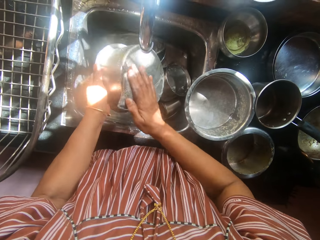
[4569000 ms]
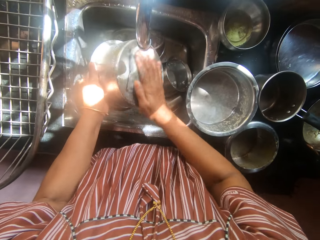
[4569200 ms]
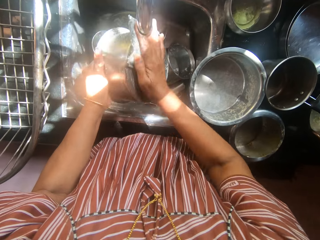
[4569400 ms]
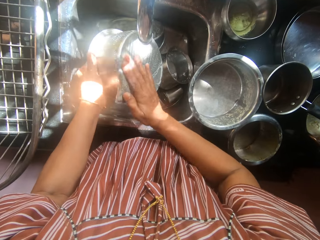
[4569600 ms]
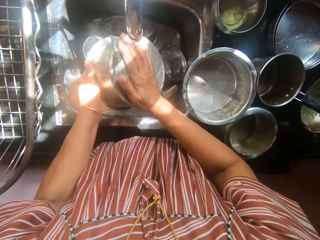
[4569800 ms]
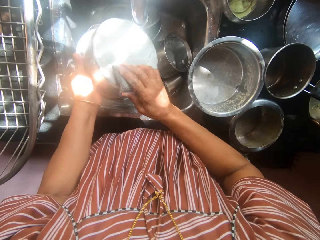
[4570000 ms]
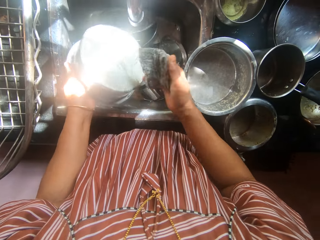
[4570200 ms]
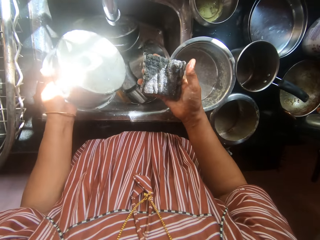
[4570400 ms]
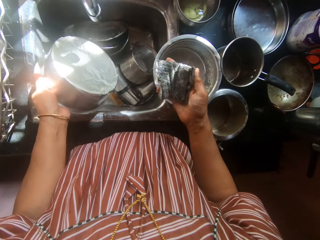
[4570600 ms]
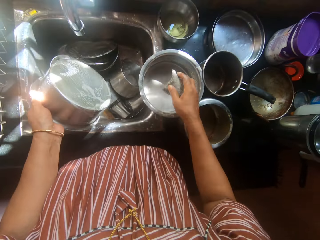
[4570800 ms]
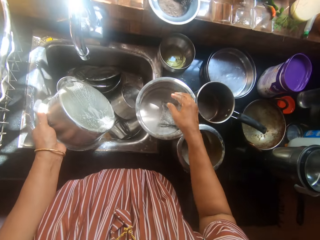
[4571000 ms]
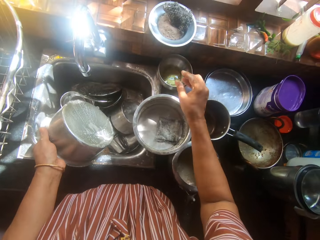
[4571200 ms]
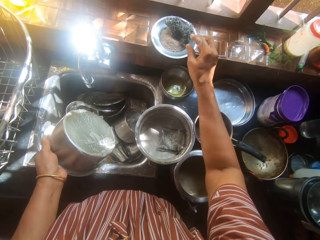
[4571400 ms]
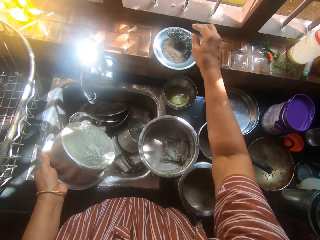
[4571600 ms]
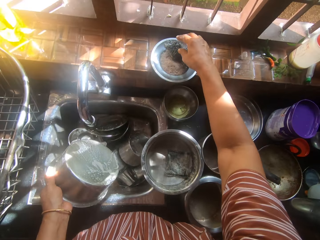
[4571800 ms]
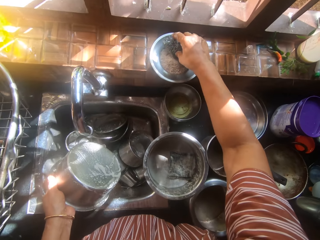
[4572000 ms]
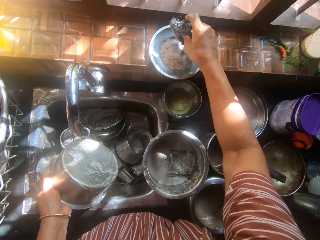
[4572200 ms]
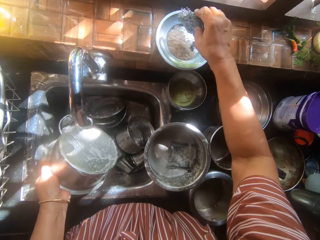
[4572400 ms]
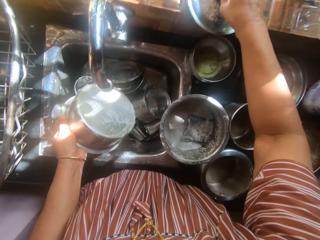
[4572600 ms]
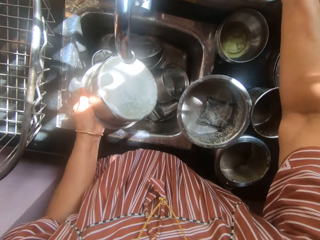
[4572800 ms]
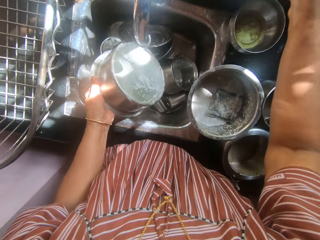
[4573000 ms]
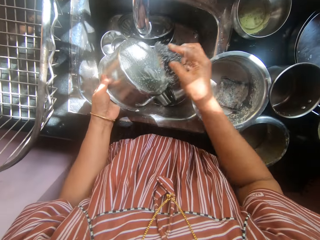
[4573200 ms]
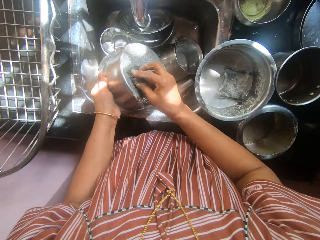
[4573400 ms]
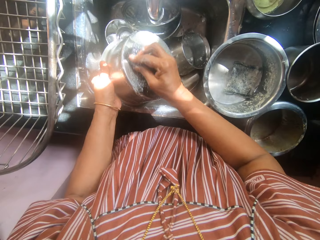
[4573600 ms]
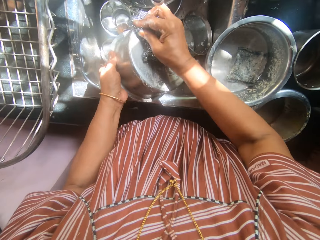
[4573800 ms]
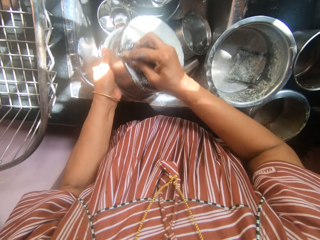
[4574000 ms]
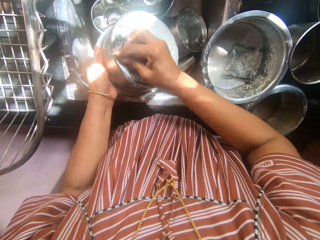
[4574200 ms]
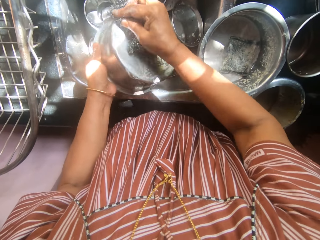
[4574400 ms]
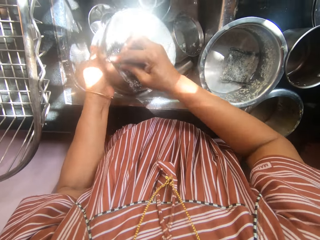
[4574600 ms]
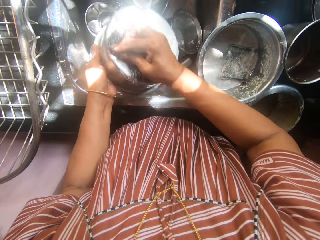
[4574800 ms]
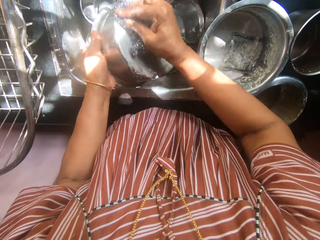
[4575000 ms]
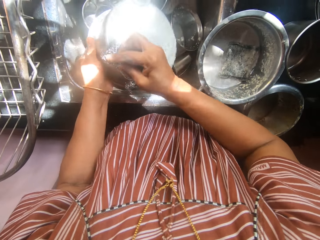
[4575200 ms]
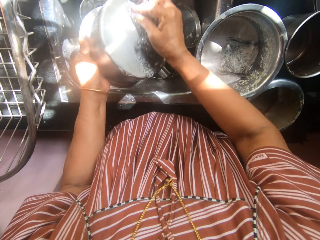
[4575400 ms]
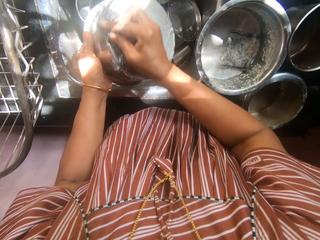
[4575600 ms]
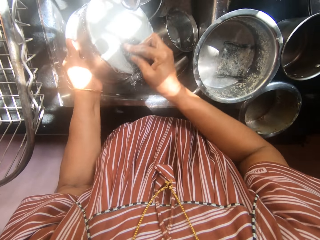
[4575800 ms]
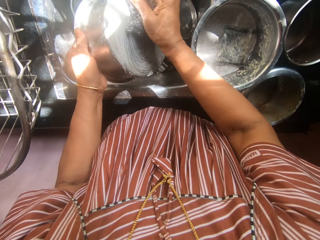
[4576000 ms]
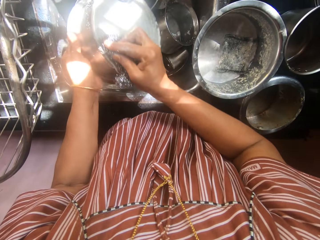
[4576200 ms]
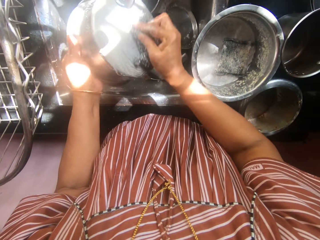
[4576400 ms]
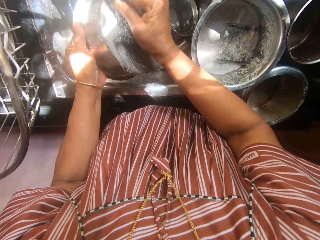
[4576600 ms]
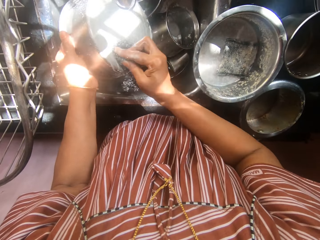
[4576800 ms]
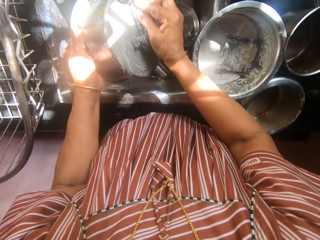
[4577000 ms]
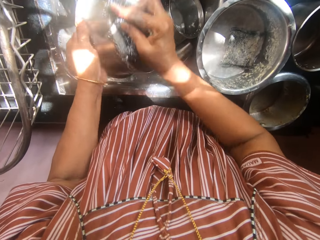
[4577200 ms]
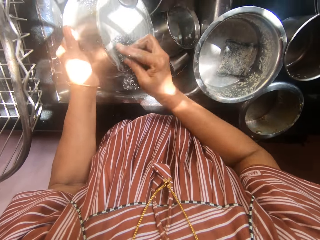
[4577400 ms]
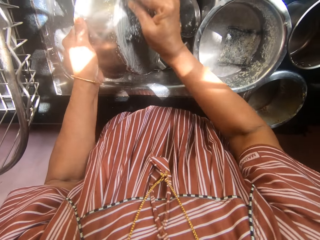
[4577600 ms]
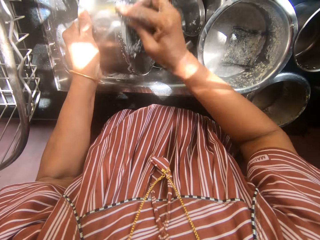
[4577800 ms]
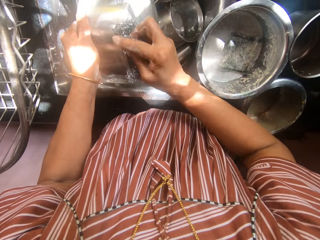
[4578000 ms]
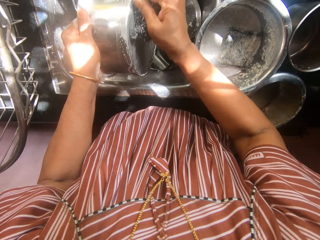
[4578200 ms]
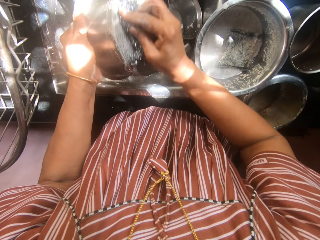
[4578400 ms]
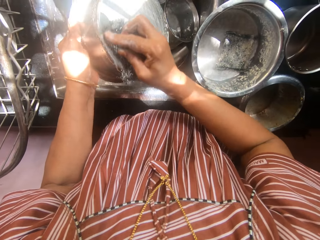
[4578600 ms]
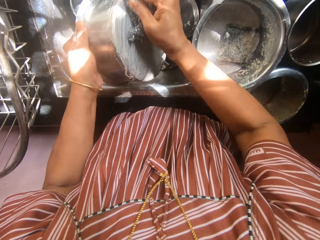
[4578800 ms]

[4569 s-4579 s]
The camera wearer drops the sponge into the third pot with her right hand. She picks an iron sponge from a window sill with her right hand. She washes the third pot with the iron sponge.

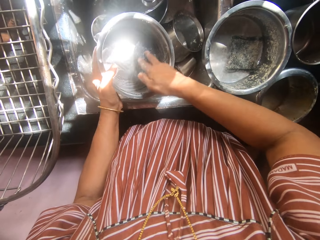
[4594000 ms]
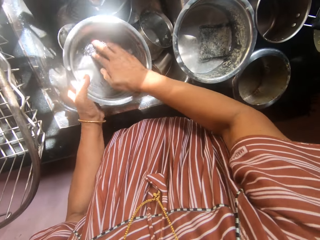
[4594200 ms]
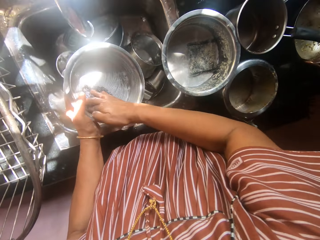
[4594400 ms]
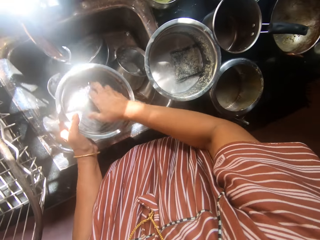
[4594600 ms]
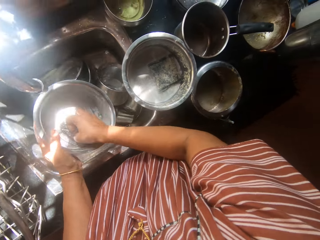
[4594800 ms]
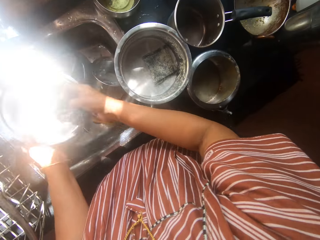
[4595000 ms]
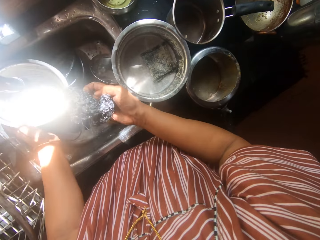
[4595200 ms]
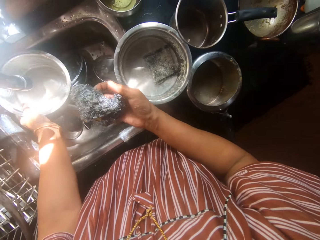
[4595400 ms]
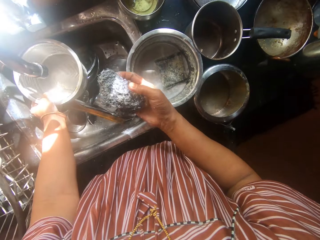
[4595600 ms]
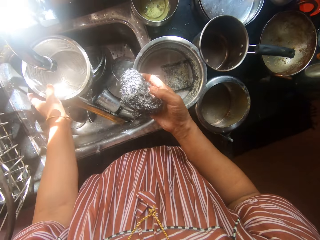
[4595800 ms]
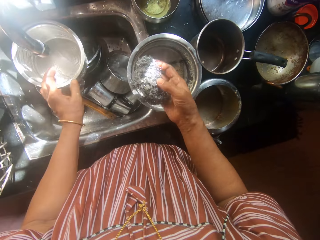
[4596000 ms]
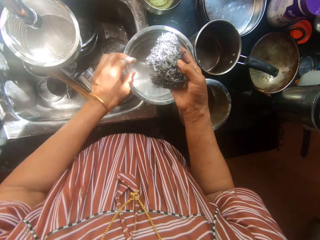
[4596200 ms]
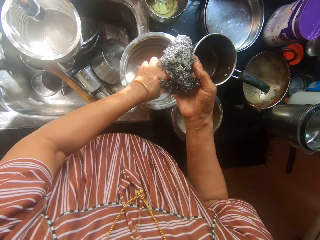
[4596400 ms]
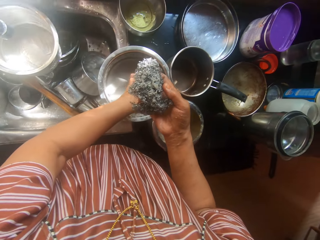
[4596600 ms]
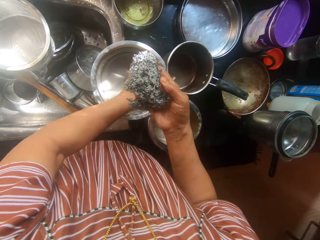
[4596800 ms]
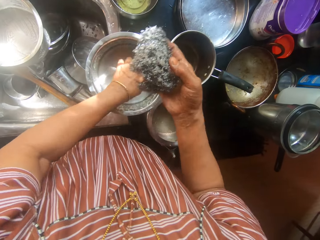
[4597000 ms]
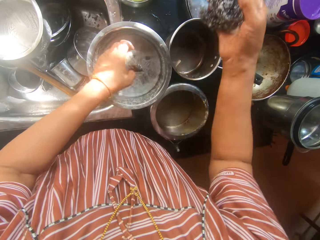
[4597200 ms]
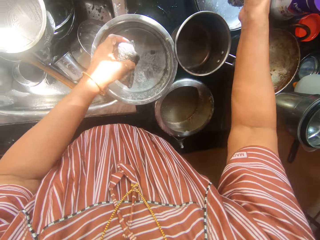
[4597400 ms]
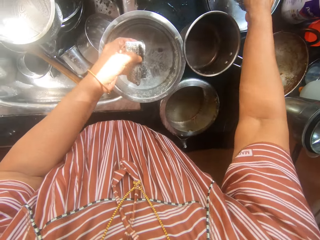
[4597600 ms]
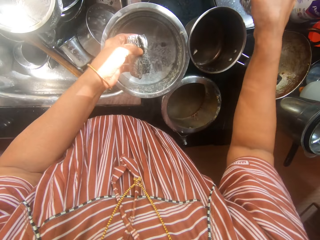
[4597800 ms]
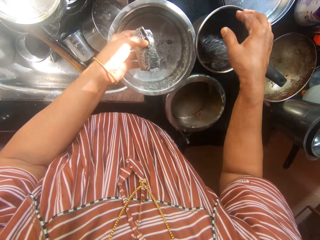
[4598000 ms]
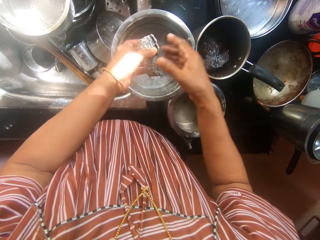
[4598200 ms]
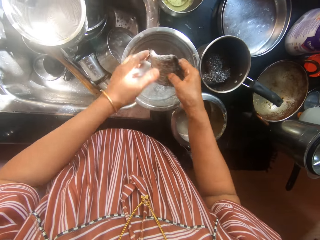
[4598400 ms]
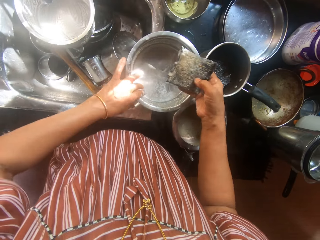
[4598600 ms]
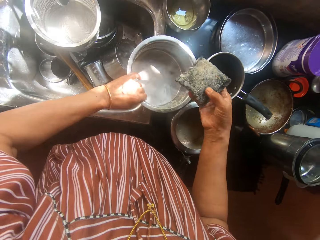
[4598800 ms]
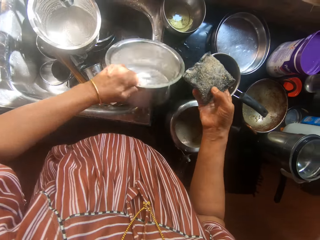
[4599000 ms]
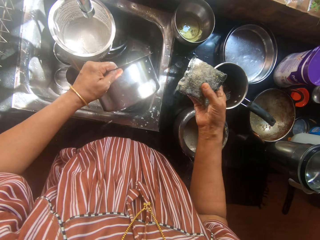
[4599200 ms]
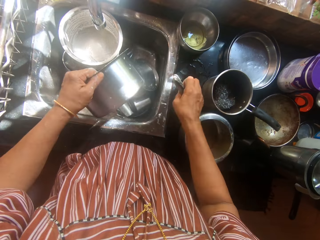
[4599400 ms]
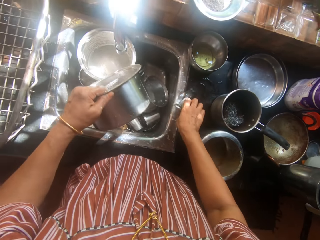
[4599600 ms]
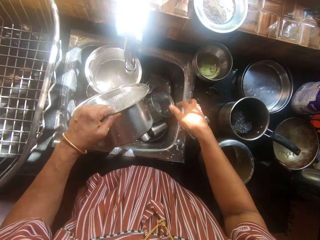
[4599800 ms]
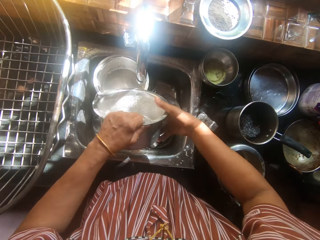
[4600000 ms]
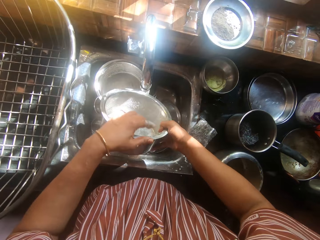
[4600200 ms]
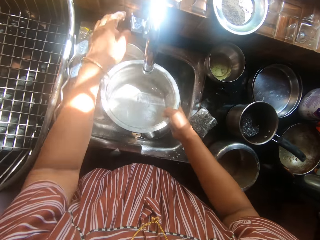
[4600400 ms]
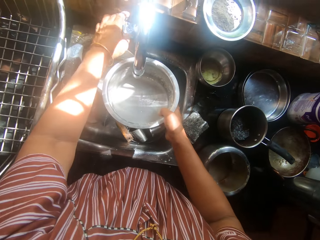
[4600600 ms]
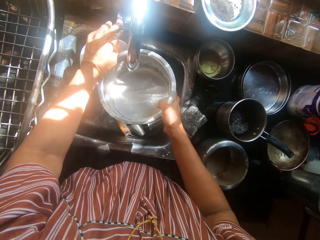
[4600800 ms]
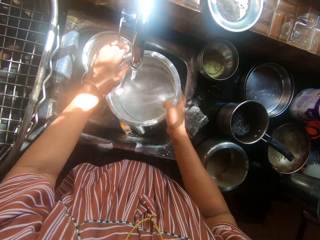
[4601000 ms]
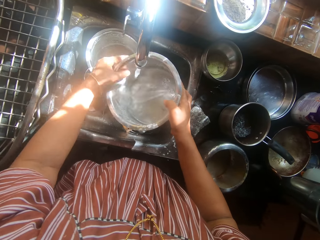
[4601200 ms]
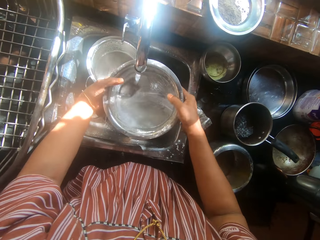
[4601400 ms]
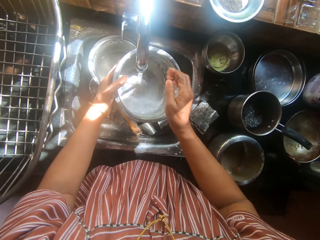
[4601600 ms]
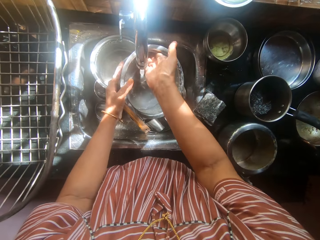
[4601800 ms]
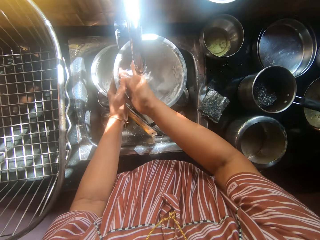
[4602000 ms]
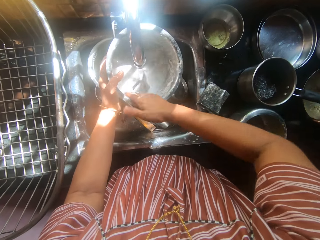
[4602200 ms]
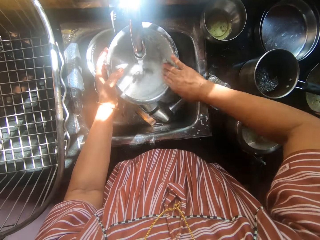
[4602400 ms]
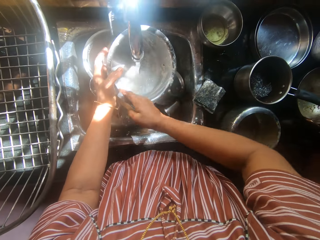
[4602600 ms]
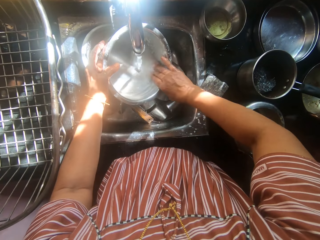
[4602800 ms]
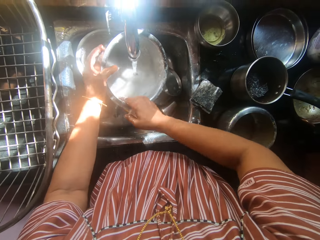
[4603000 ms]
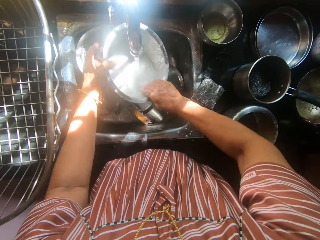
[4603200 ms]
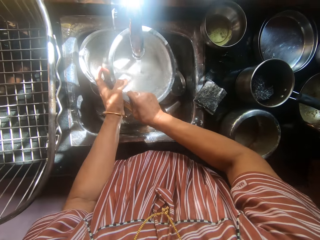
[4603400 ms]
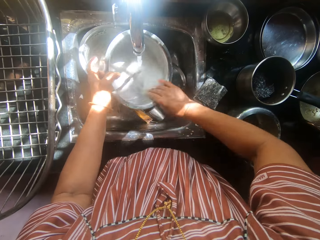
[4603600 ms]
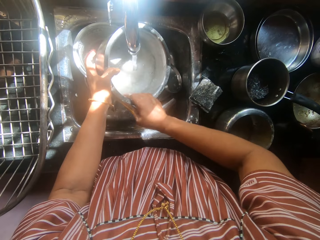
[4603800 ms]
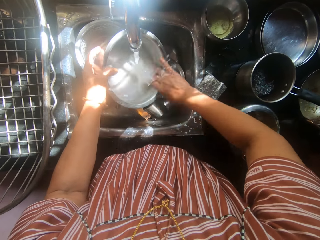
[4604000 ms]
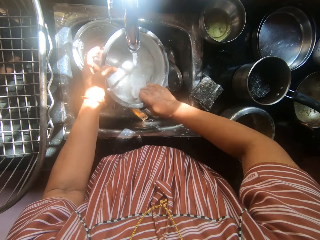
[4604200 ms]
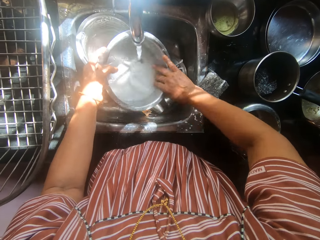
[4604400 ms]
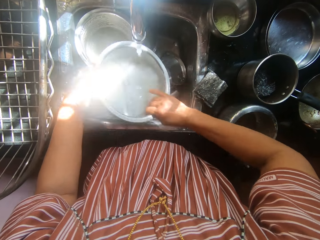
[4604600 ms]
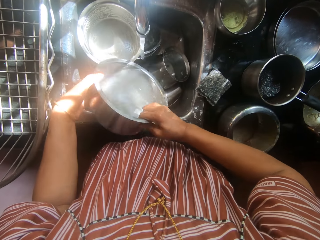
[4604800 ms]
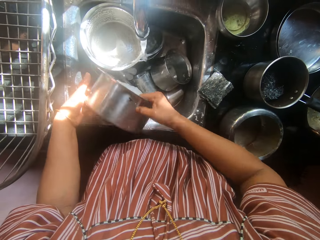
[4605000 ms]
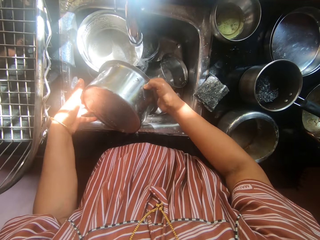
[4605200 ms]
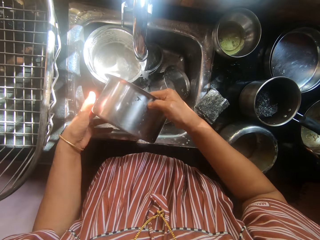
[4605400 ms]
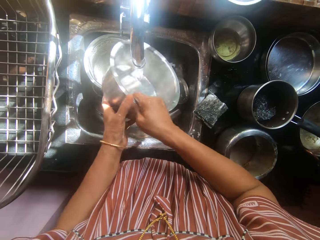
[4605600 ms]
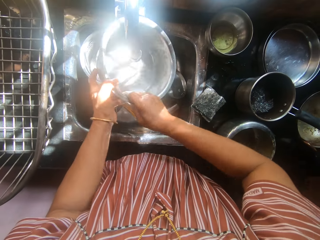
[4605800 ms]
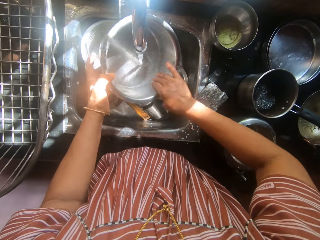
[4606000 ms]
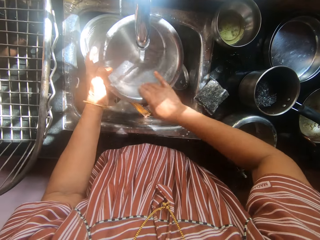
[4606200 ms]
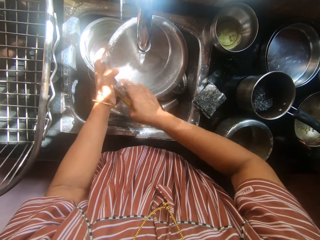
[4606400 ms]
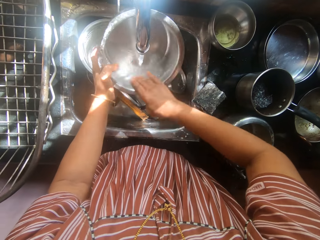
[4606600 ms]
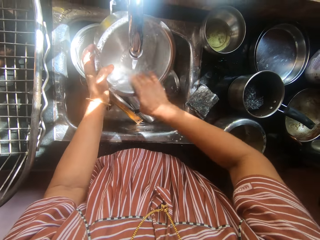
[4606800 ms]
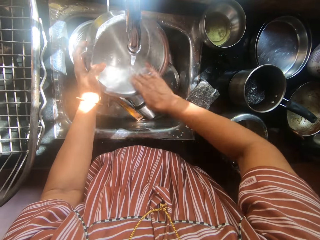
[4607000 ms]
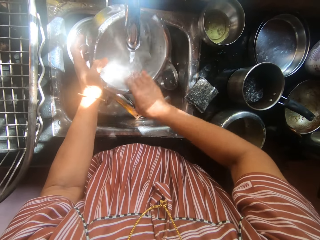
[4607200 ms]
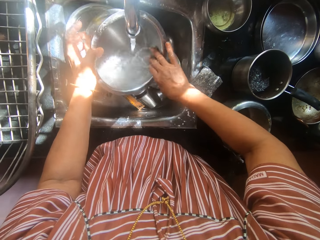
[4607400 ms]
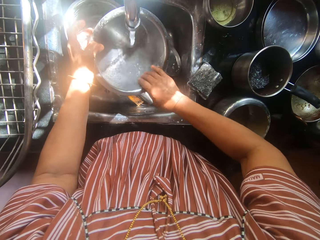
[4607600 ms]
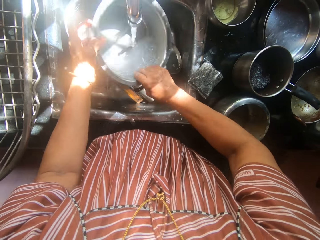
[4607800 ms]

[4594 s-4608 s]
The camera wearer drops the third pot into the sink with her right hand. She picks the sponge from the fourth pot with her left hand. She drops the iron sponge into the first pot with her right hand. She transfers the sponge to her right hand. She picks the fourth pot with her left hand. She drops the sponge on the kitchen worktop with her right hand. She holds the fourth pot with her right hand. She turns the tap on with her left hand. She rinses the fourth pot with both hands. She pours water off the pot. She cleans the pot.
